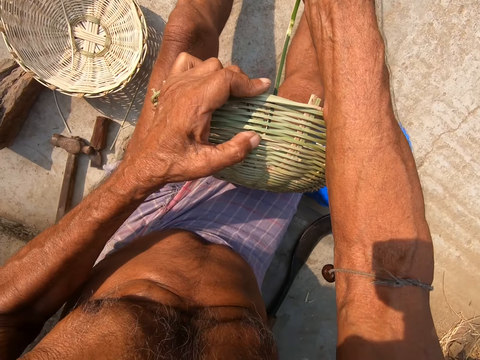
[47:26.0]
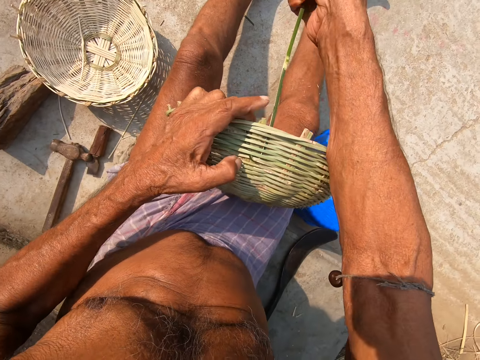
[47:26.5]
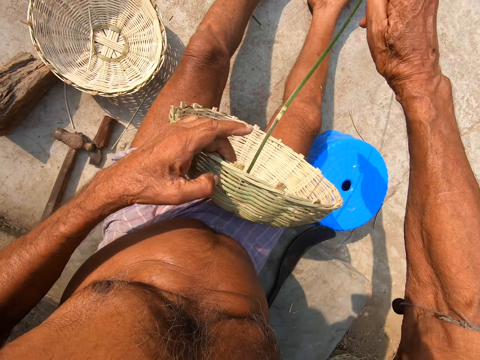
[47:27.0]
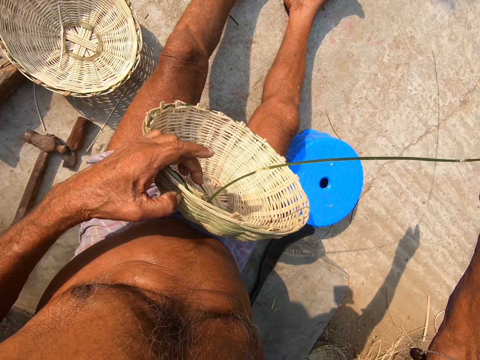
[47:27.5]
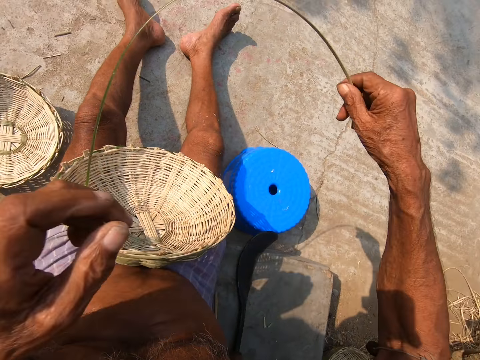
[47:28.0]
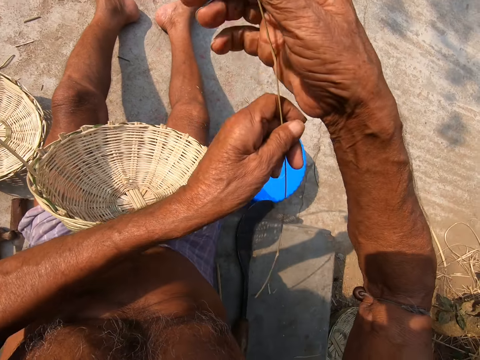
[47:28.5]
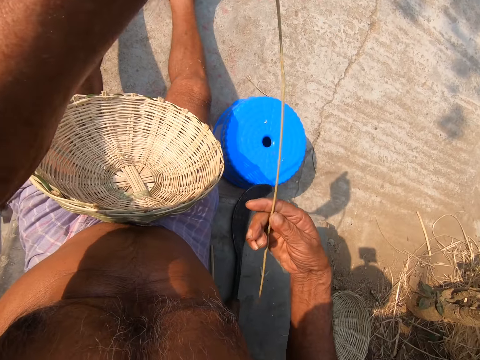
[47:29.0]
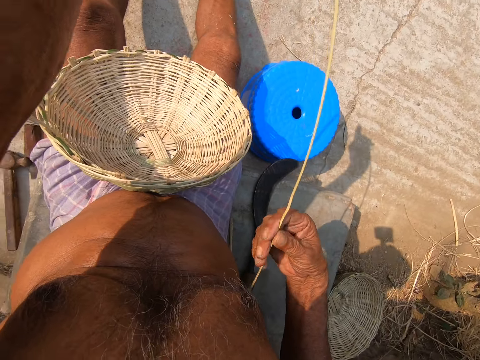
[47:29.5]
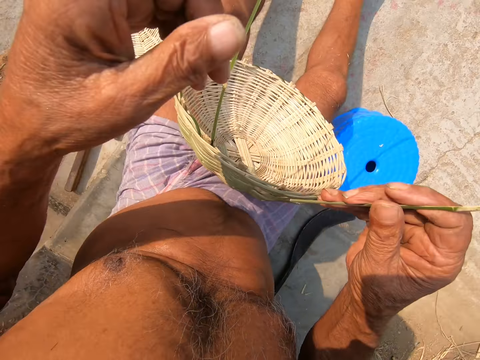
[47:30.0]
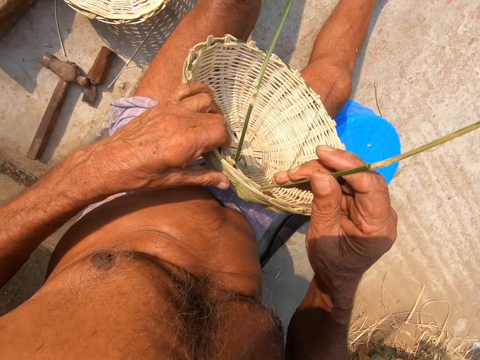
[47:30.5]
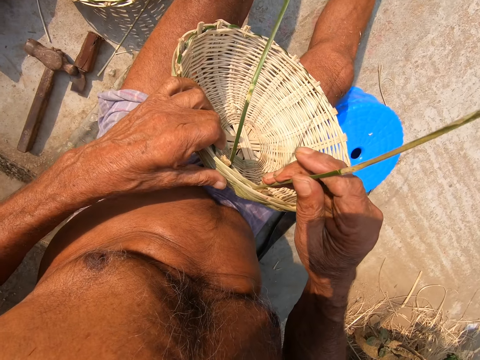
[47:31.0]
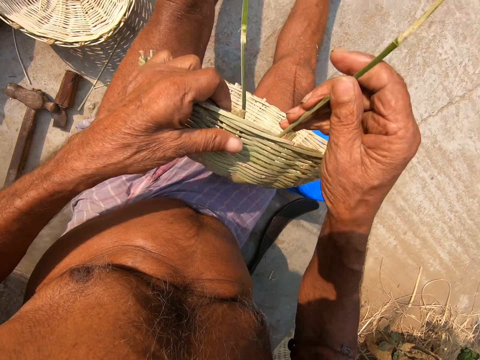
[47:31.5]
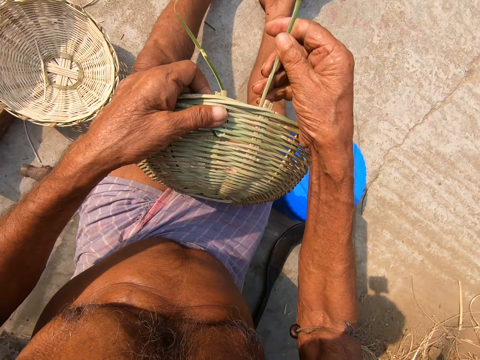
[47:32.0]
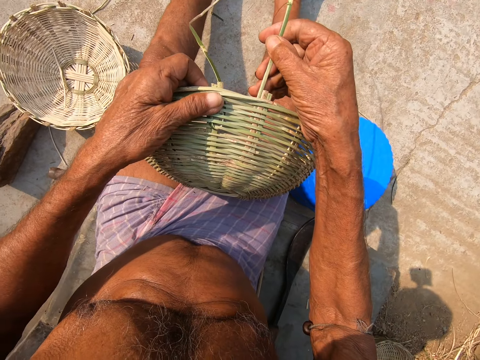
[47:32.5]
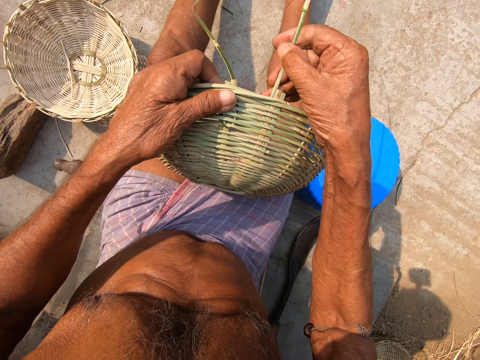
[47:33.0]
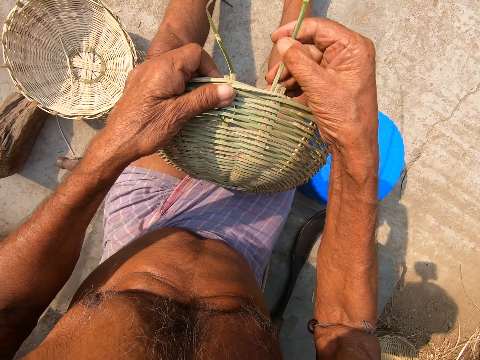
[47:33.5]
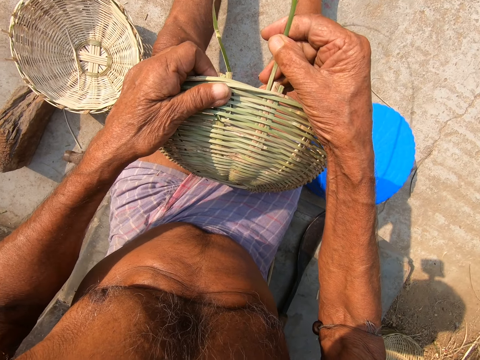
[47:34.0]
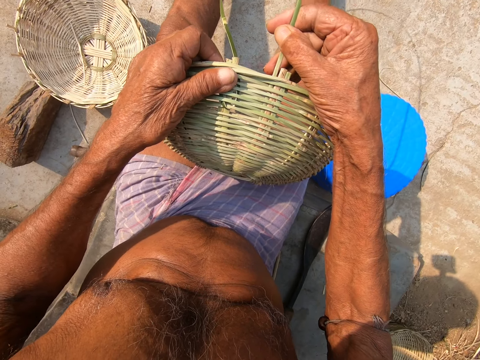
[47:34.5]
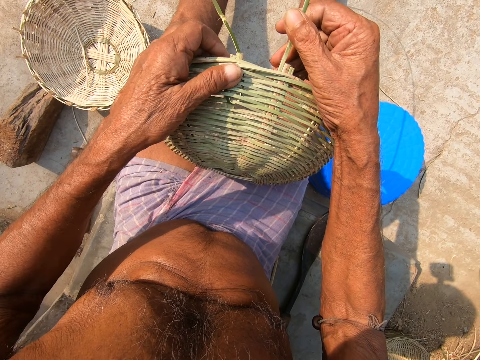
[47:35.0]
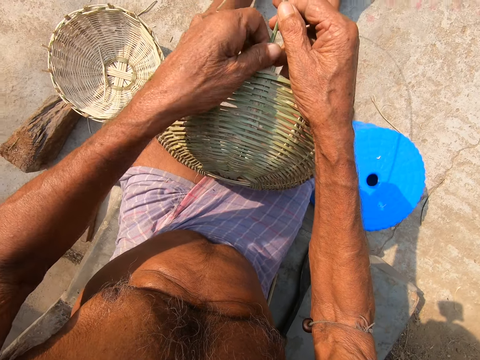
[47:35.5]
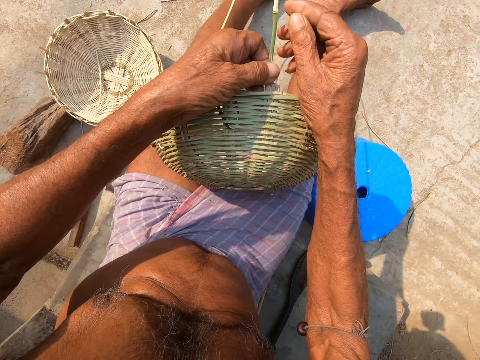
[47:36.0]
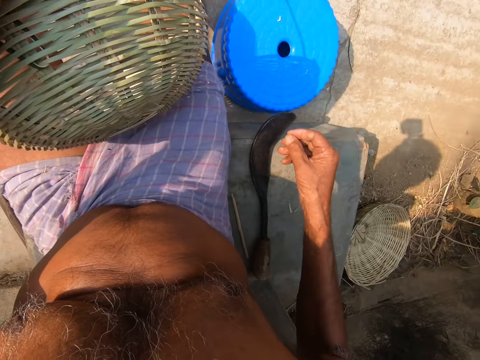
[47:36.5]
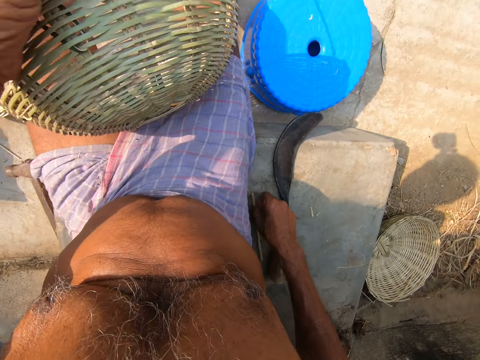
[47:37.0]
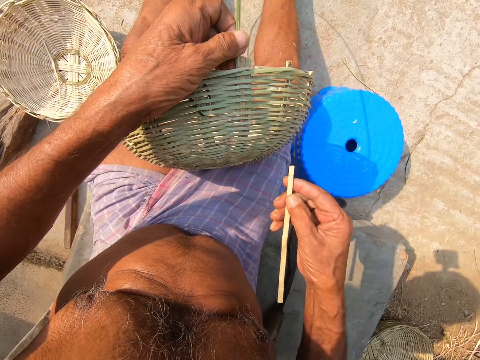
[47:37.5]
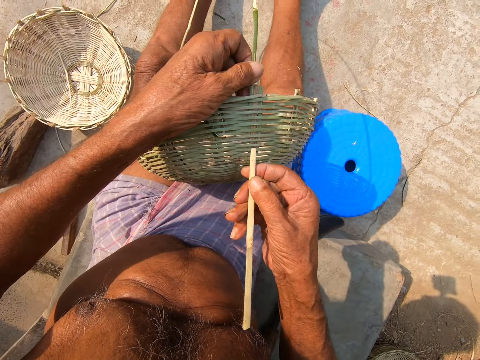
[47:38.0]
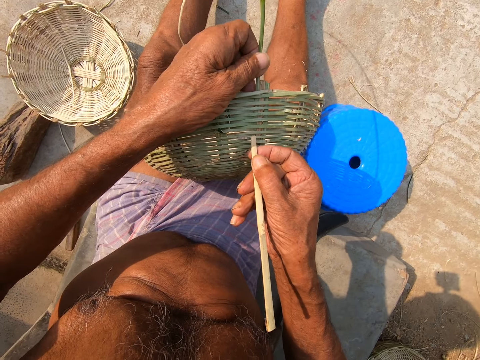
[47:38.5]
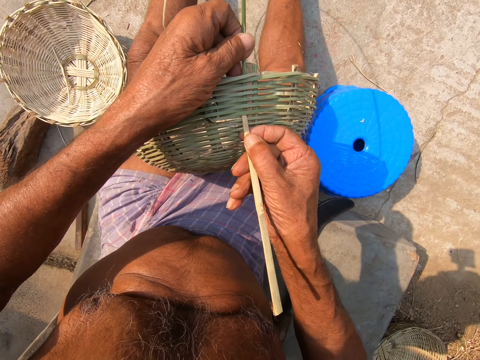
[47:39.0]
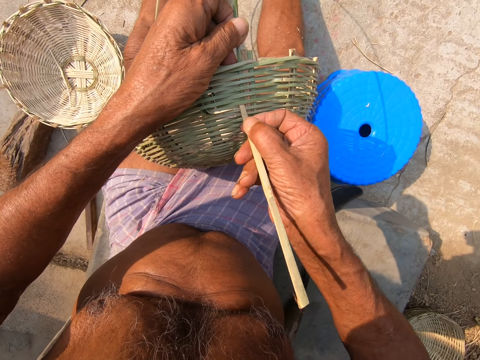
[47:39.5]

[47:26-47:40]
The camera wearer pulls up the bamboo strip with his left hand. He holds the bamboo strip with his right hand. He holds the basket with his left hand. He weaves the bamboo strip to the basket with his right hand. He holds the bamboo strip with his left hand. He picks the bamboo cane from the ground with his right hand. He weaves the bamboo strip to the basket with the bamboo cane in his right hand.

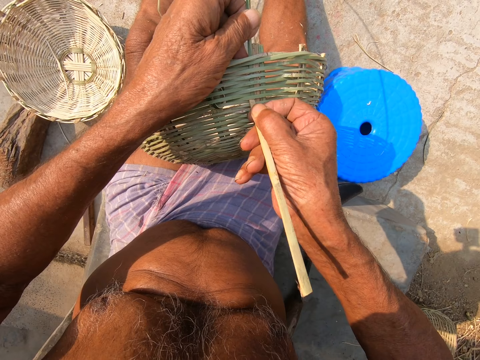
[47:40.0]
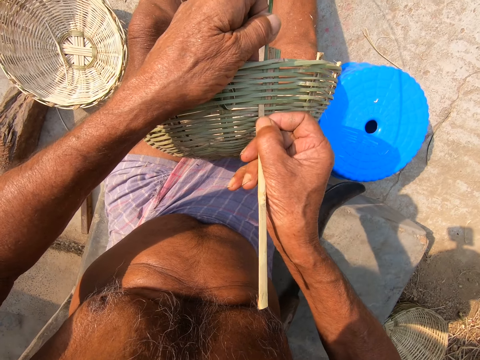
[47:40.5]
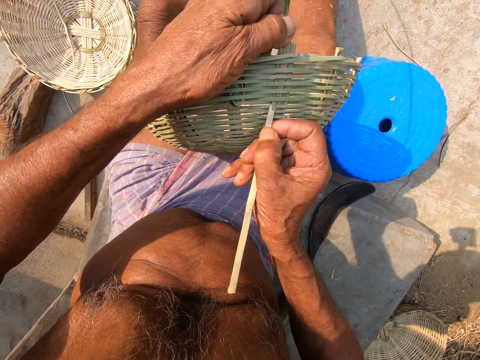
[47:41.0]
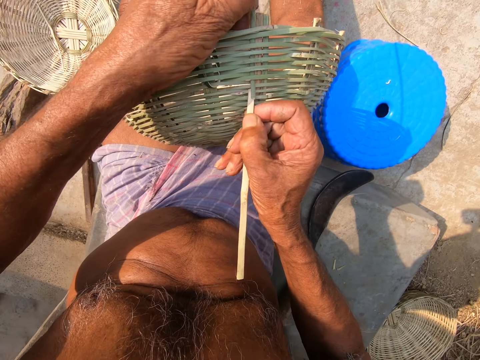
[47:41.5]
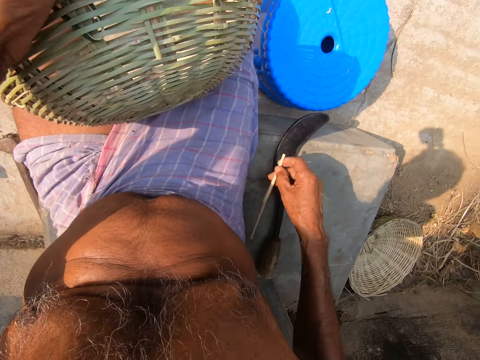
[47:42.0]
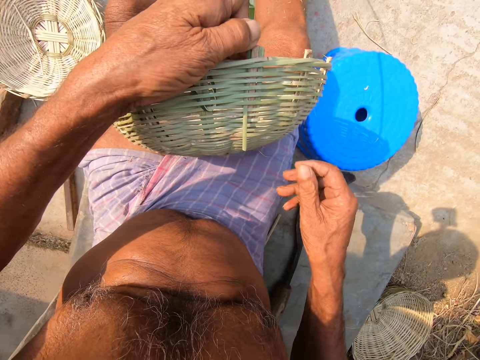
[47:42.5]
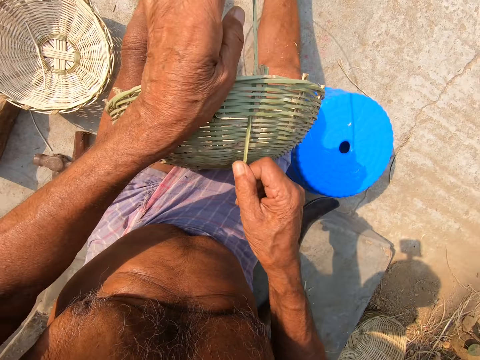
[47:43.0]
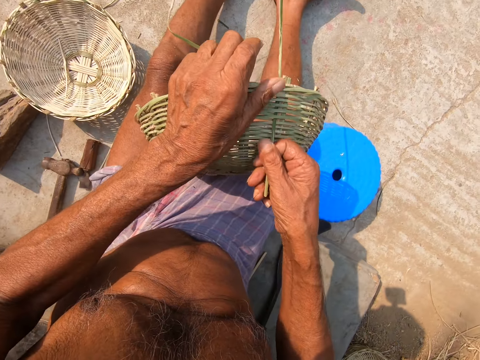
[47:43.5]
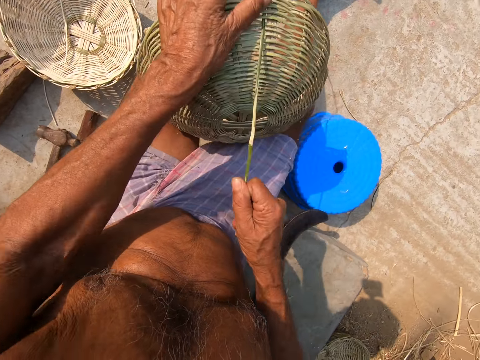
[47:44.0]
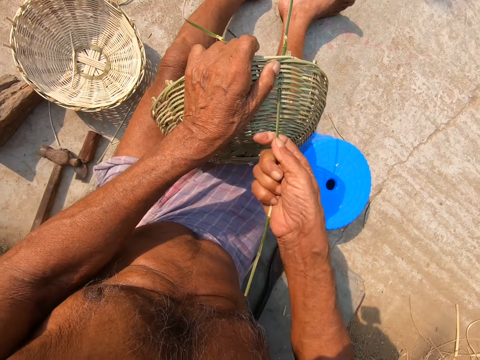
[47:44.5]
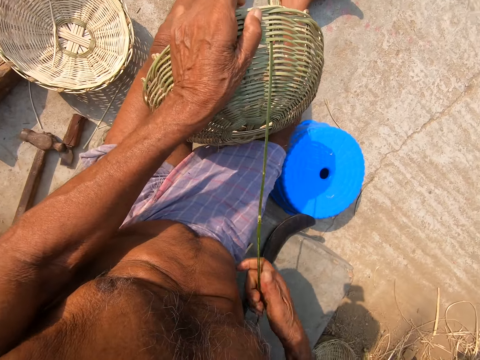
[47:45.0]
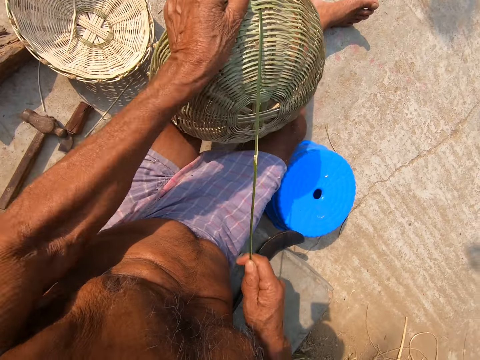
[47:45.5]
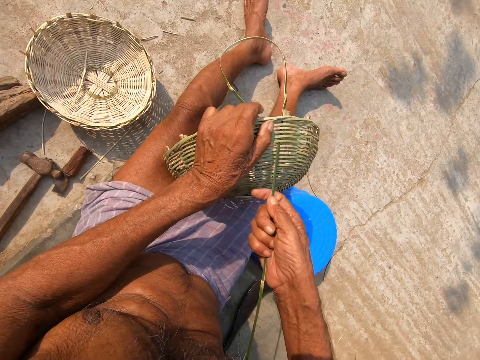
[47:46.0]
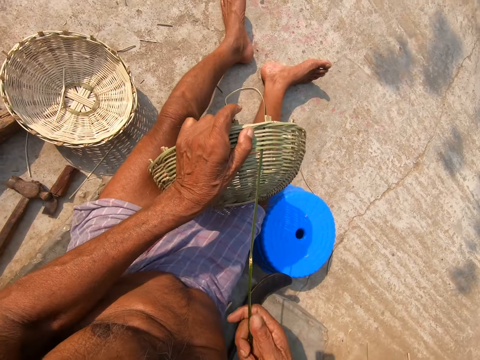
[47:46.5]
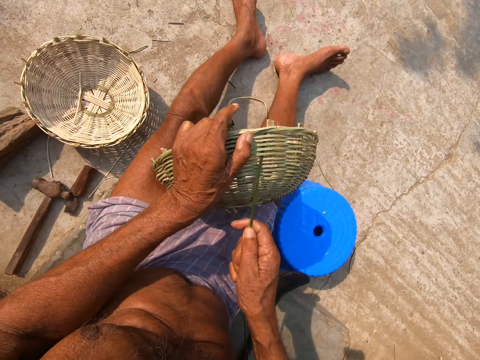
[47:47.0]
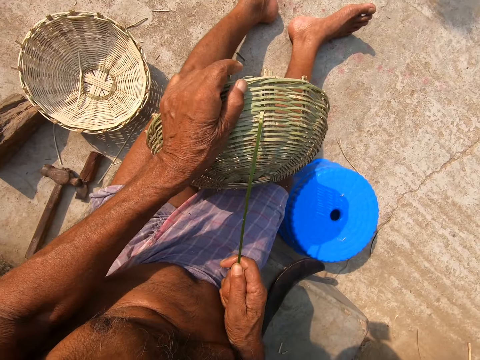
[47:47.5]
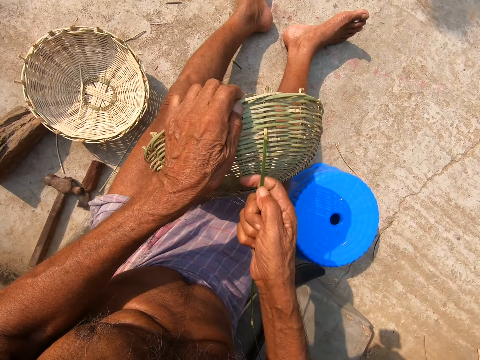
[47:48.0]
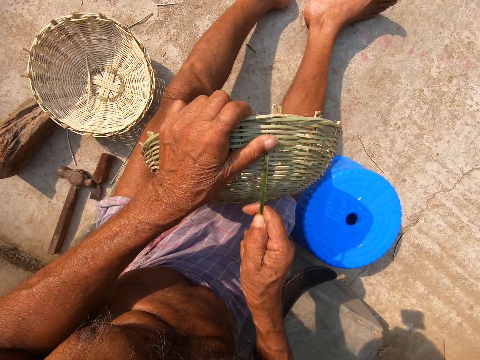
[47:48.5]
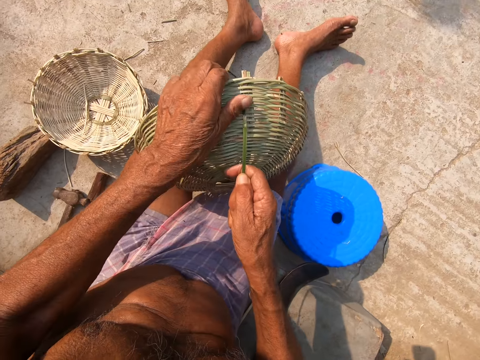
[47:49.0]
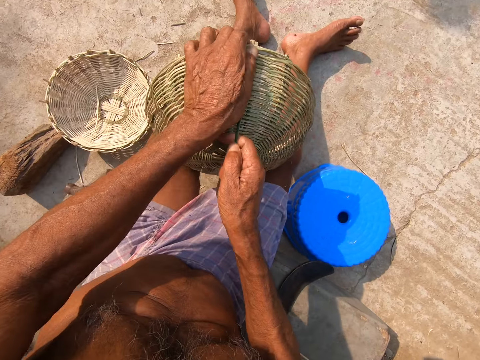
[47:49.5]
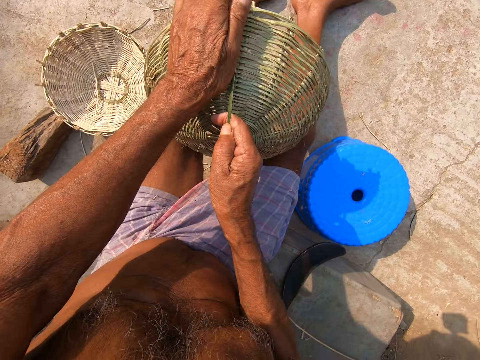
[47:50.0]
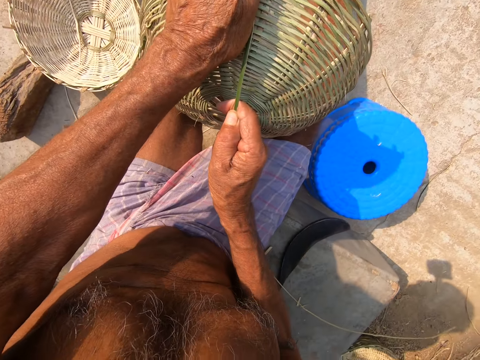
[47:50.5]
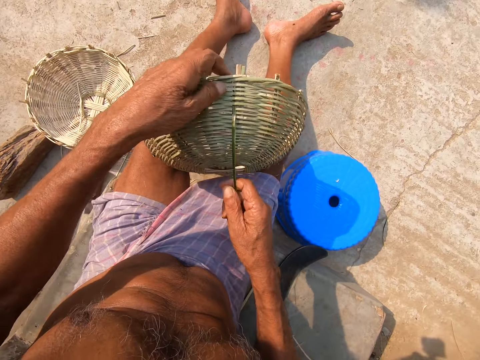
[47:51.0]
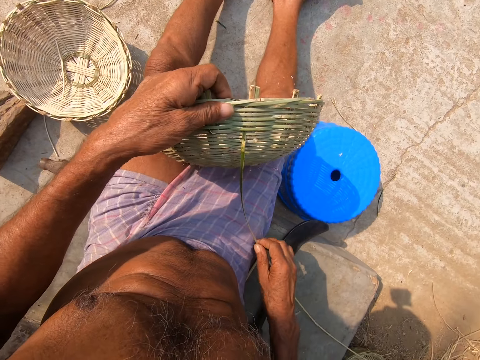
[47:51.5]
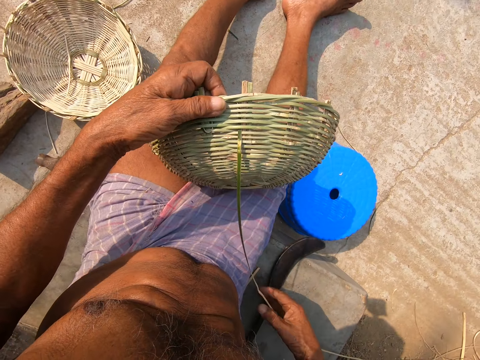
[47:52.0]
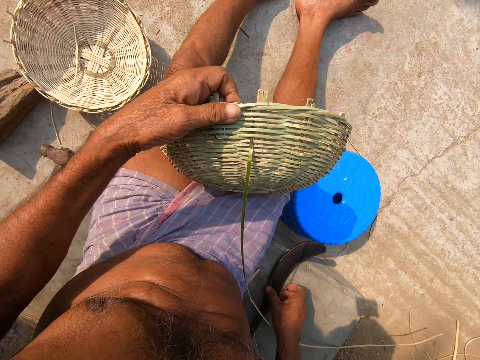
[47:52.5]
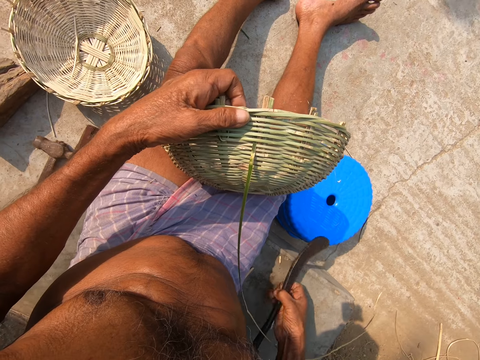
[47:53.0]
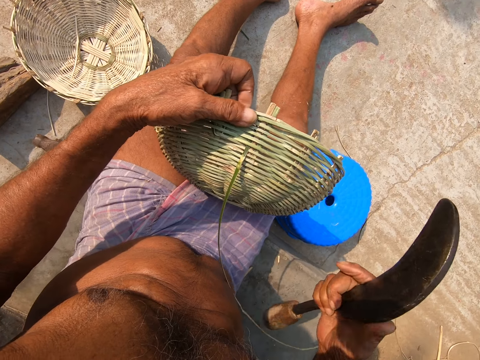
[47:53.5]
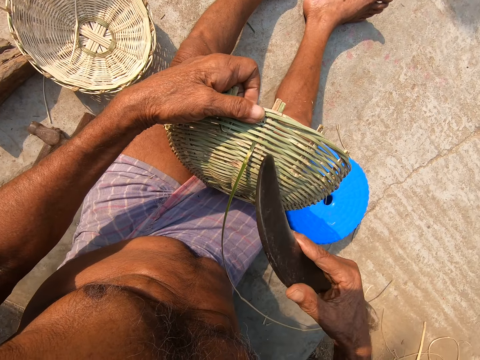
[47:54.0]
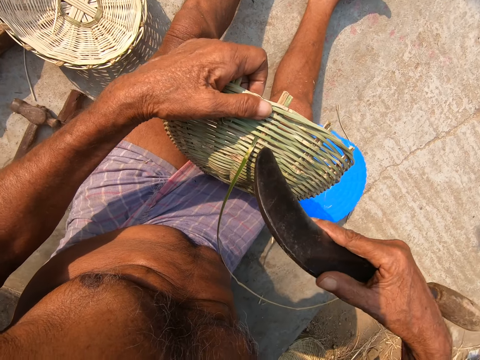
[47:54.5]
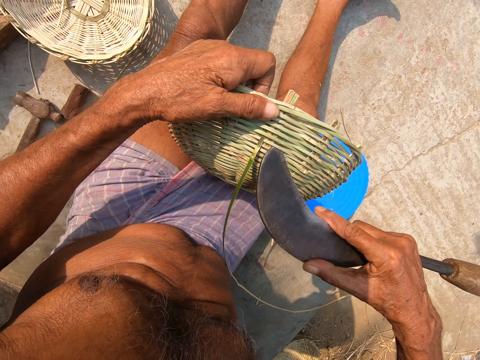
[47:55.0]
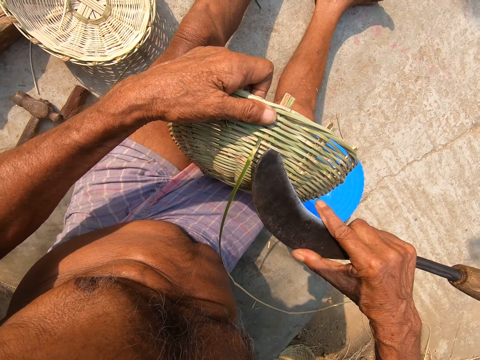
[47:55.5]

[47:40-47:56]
The camera wearer fixes a bamboo stick on a basket. He drops the bamboo cane on the ground with his right hand. He weaves the bamboo strip to the basket with the bamboo cane in both hands. He picks the sickle knife from the ground with his right hand. He adjusts the bamboo strip of the basket with the sickle in his right hand.
